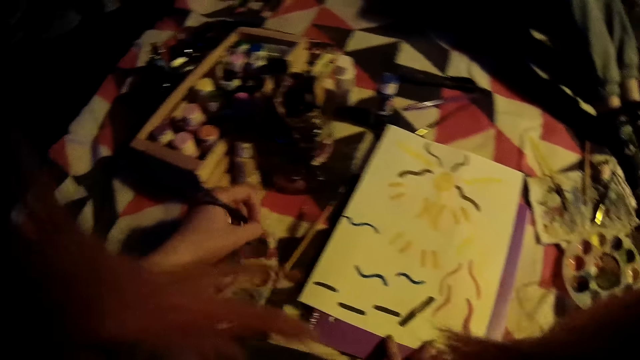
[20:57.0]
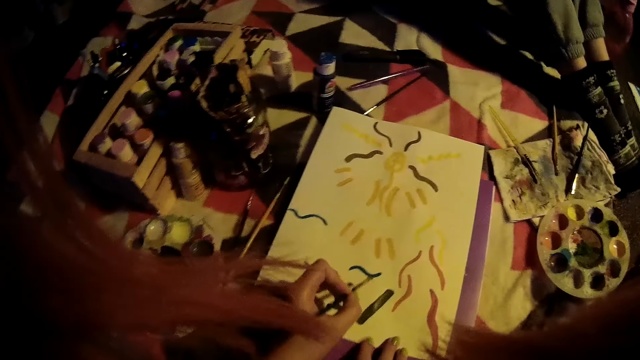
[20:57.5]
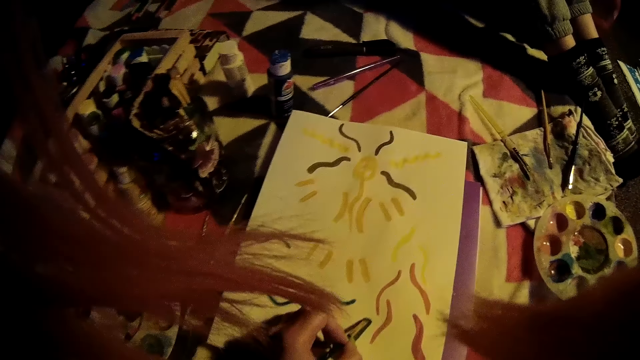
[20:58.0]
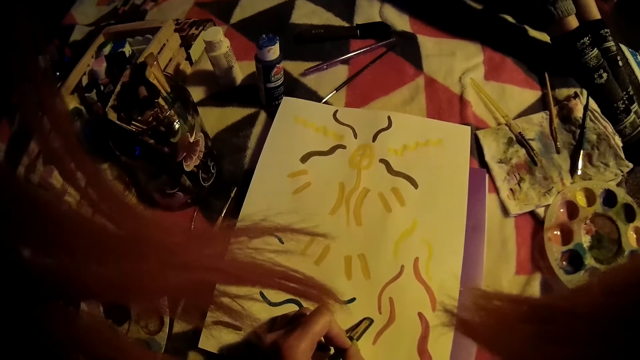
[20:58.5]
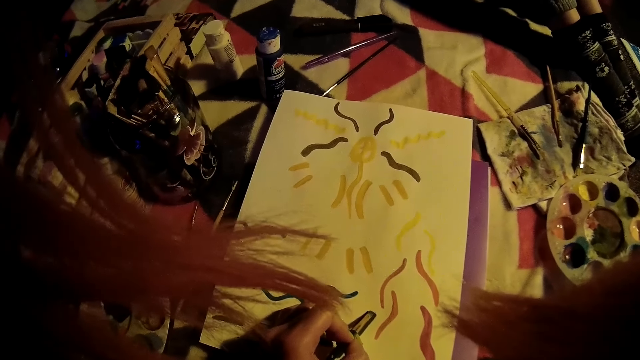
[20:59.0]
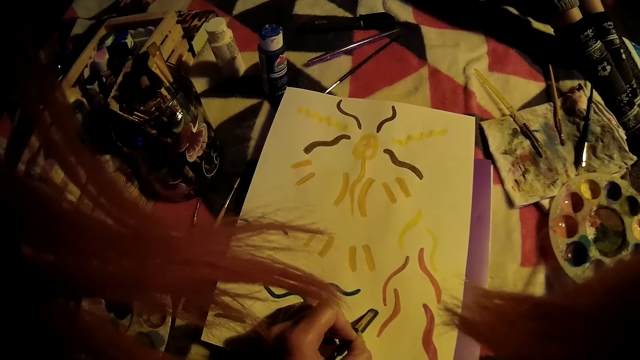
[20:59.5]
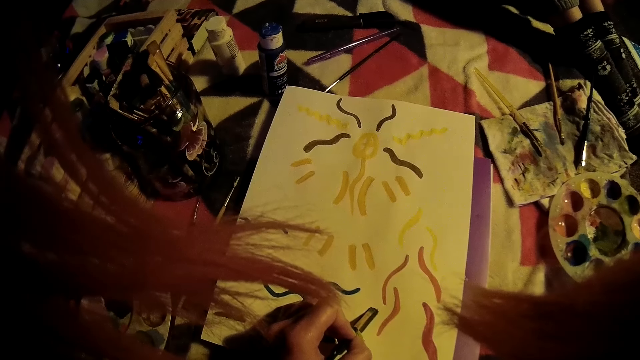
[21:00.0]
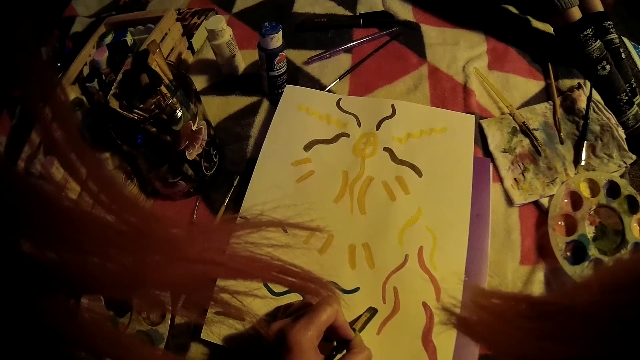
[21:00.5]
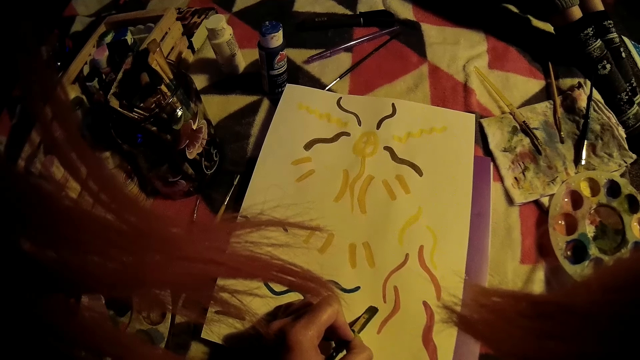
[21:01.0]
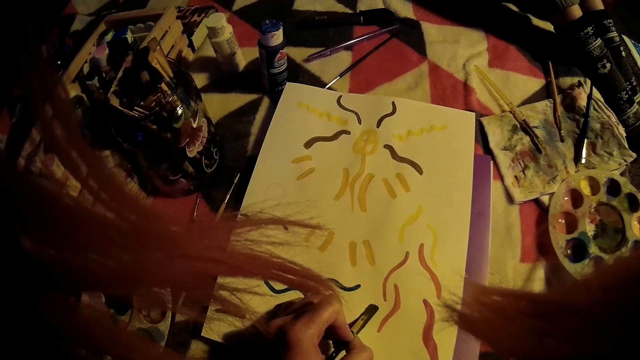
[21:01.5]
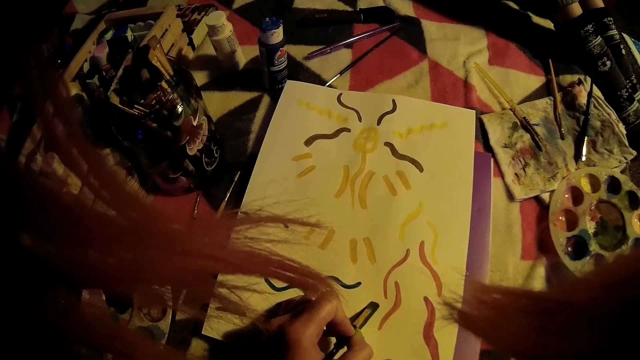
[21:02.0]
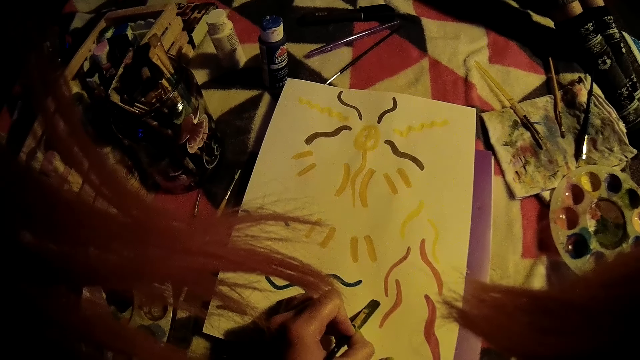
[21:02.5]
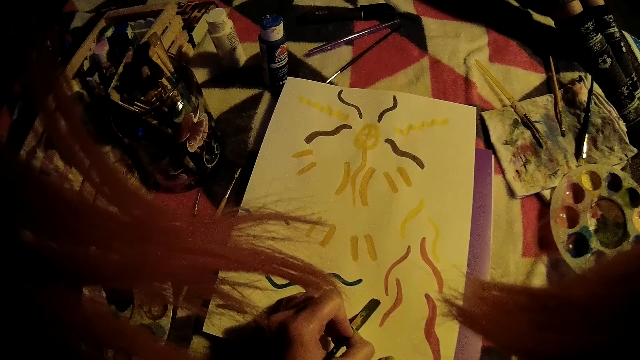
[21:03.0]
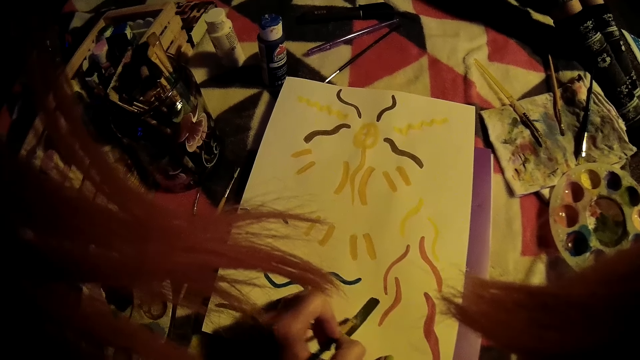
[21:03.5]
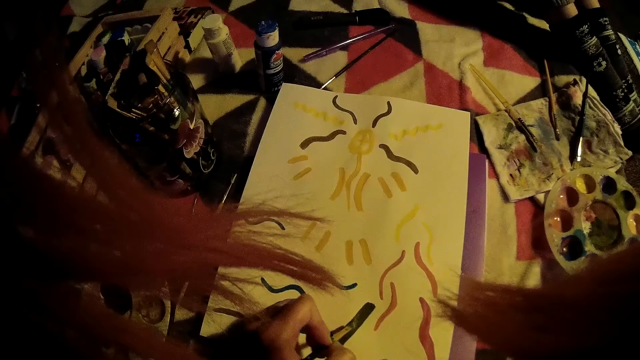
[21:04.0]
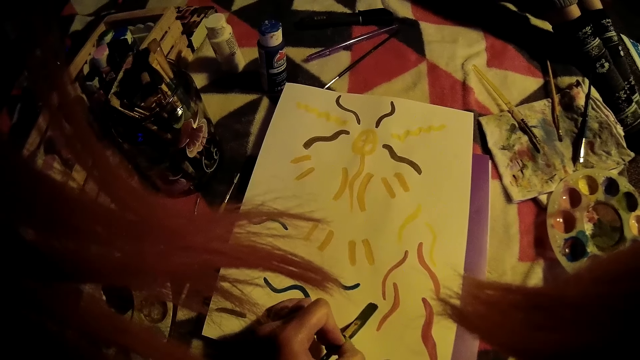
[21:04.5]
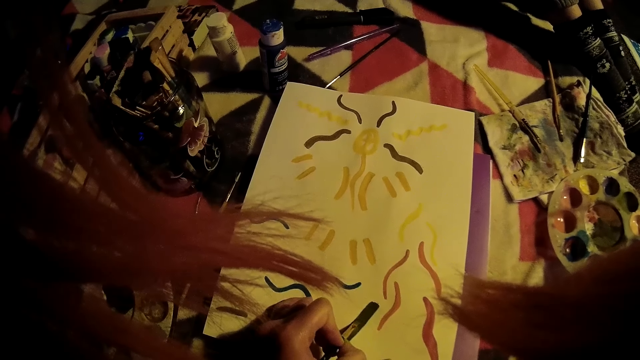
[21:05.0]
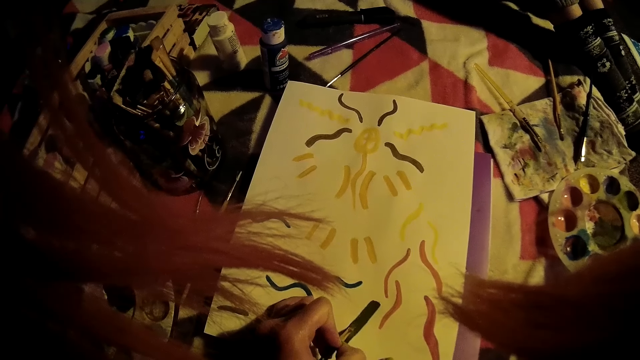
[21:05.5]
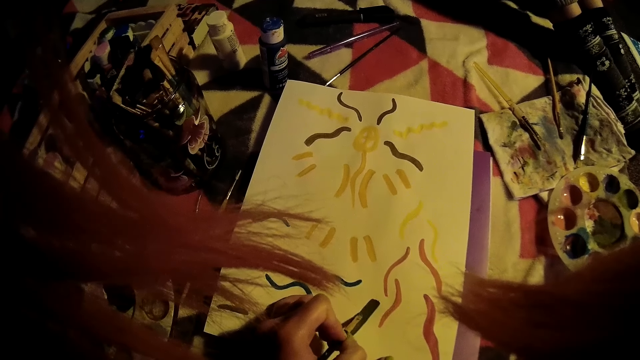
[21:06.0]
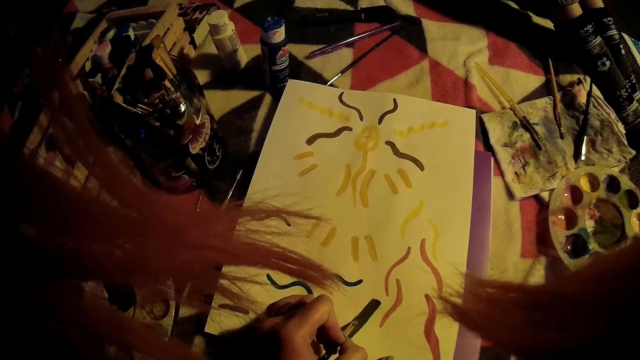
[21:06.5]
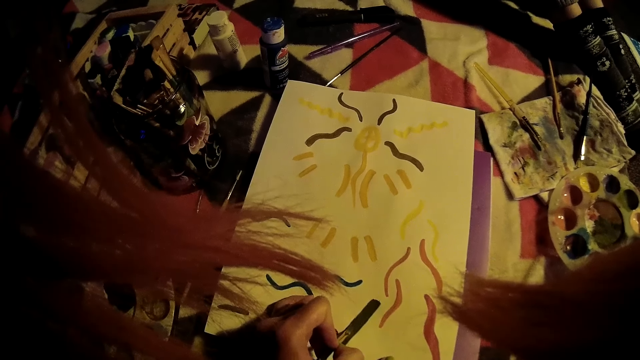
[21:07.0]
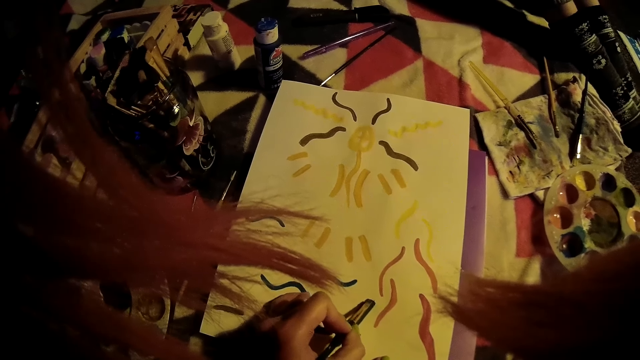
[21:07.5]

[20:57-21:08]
The camera wearer moves the paint brush. They paint on the paper with the paint brush.

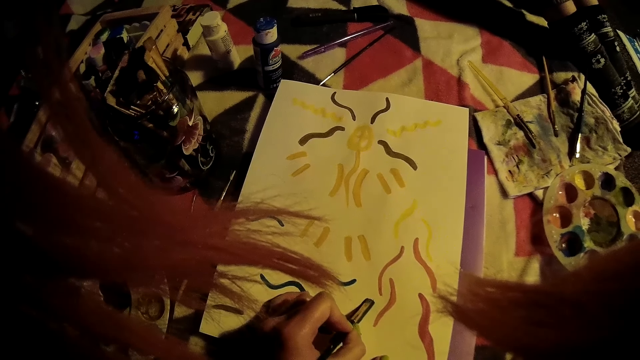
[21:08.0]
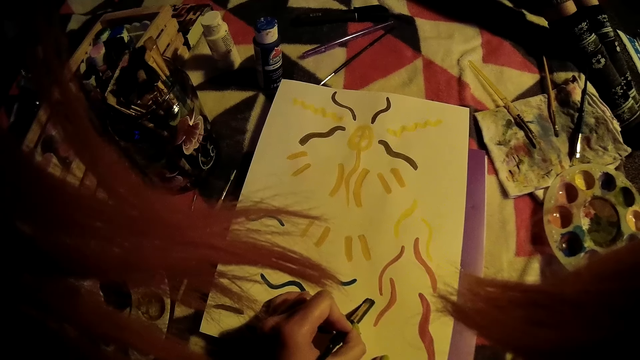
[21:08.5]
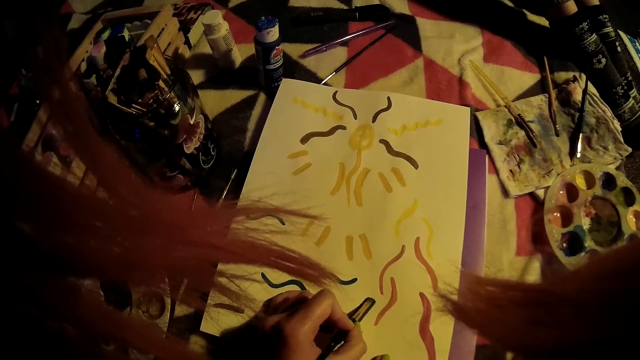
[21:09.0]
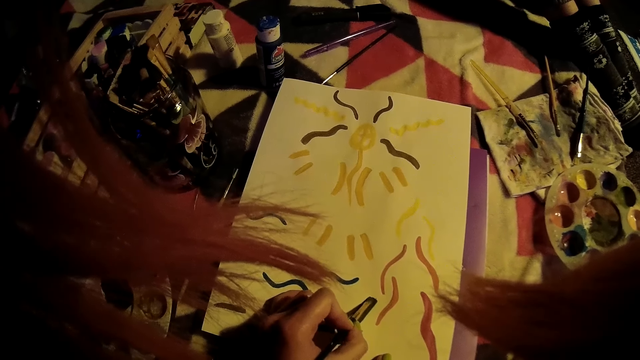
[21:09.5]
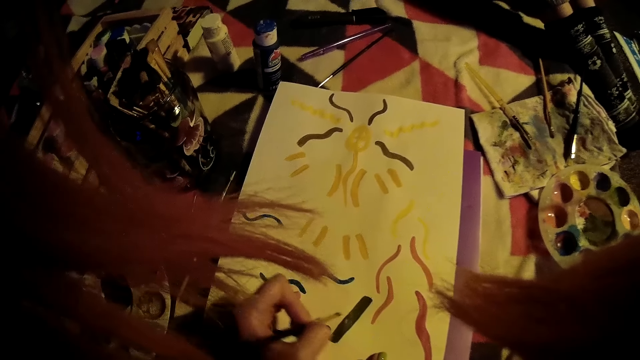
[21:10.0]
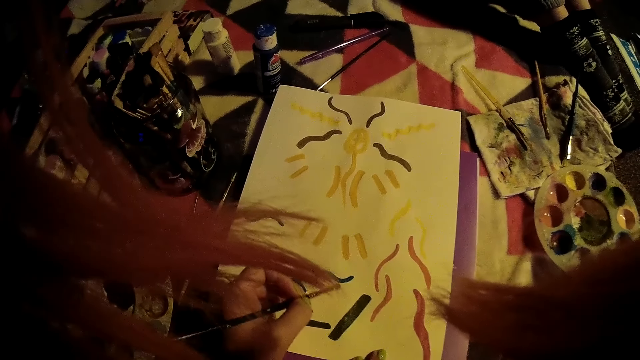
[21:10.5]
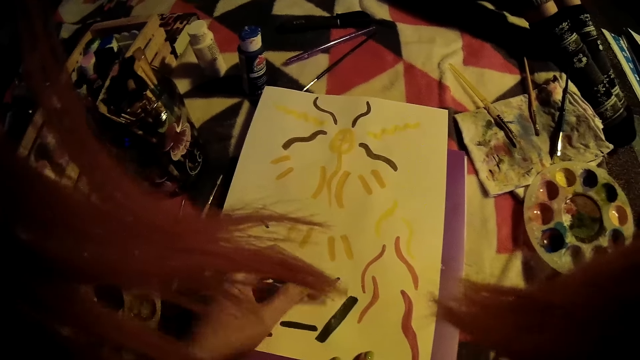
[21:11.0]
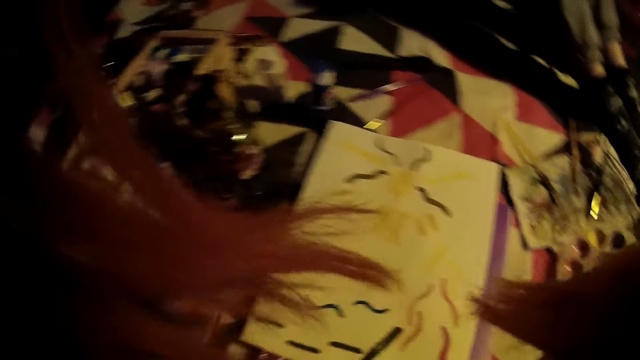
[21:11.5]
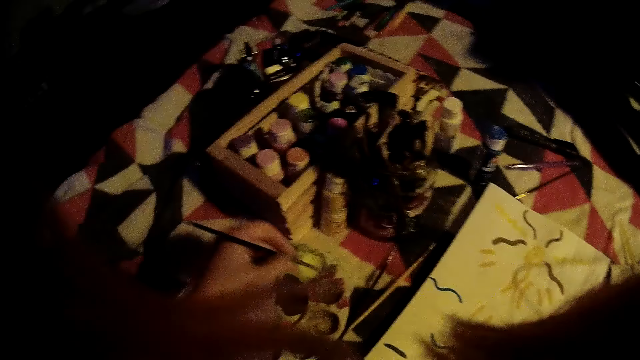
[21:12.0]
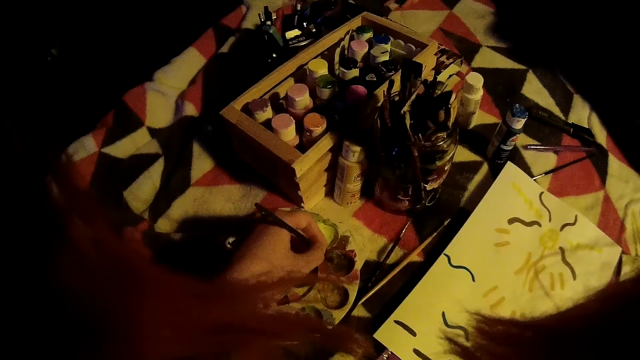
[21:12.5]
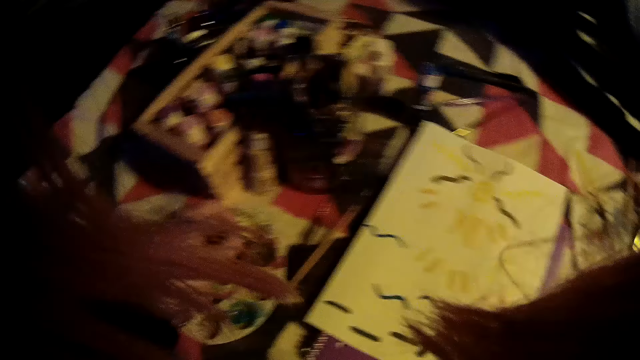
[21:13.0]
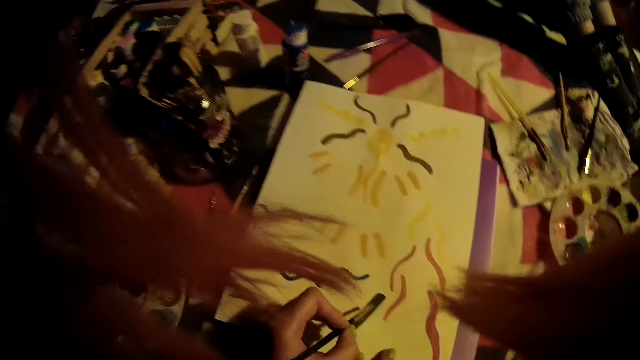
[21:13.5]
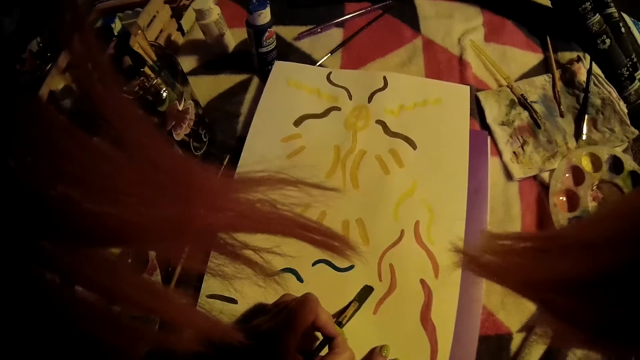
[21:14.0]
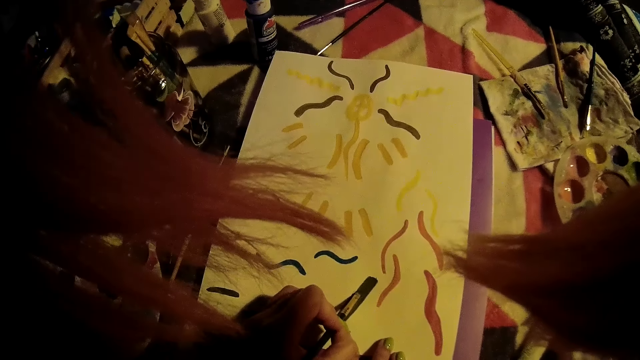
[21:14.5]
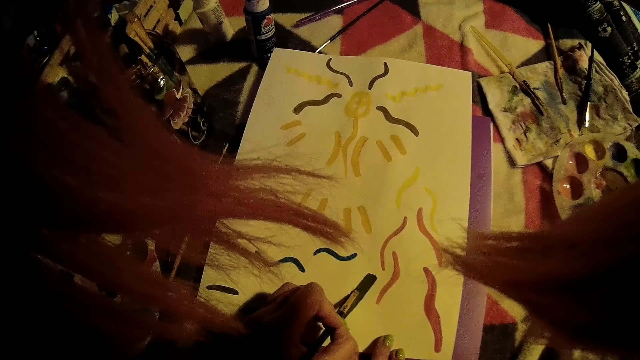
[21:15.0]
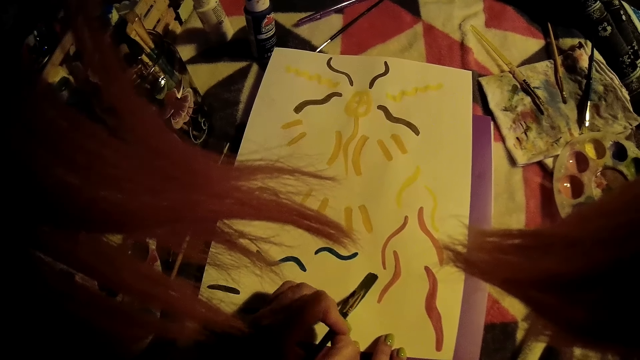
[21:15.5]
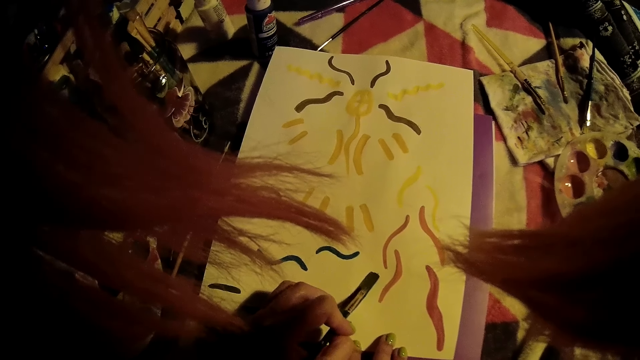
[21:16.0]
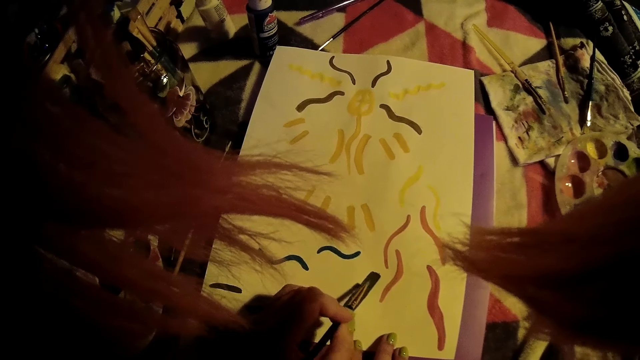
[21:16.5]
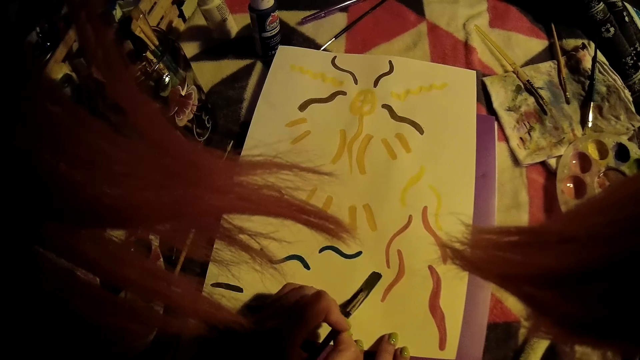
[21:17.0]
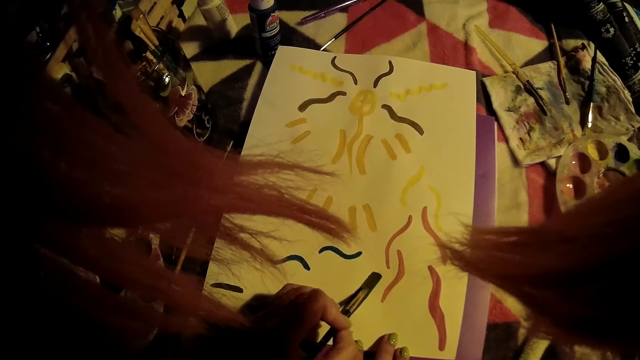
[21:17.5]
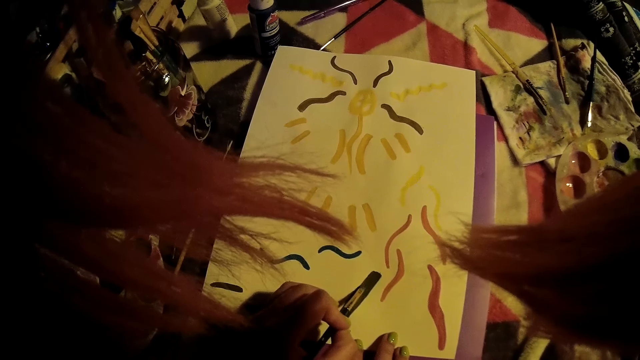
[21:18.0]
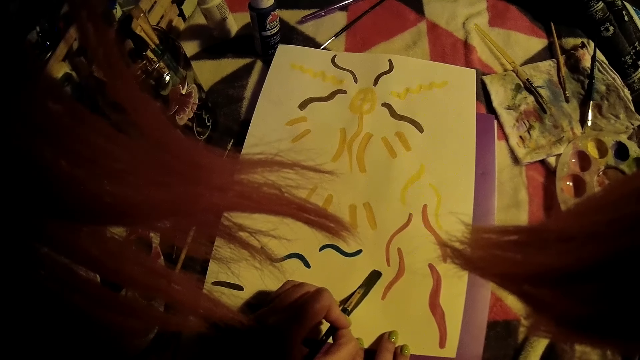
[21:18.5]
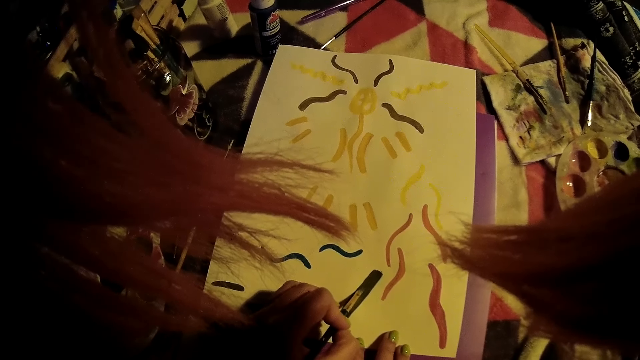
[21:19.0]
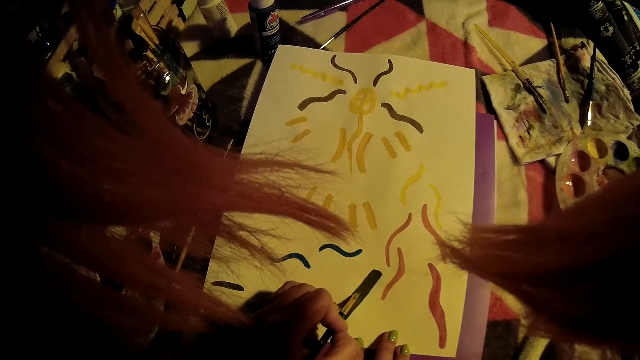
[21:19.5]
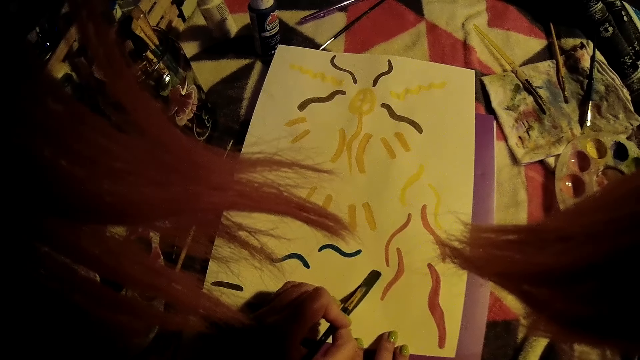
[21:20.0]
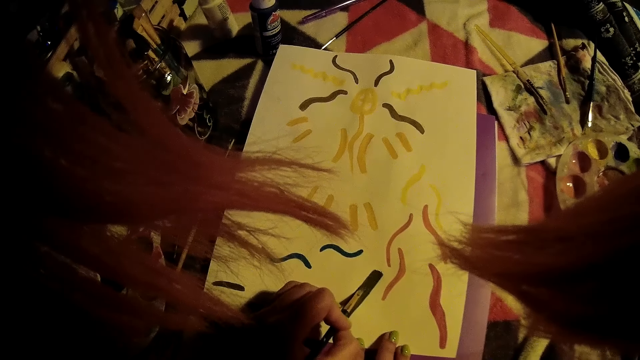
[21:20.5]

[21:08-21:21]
The camera wearer moves the paint brush. They paint on the paper with the paint brush. They move the right hand. They dip the paintbrush in a paint palette. They move the paint brush. They paint on the paper with the paint brush.
